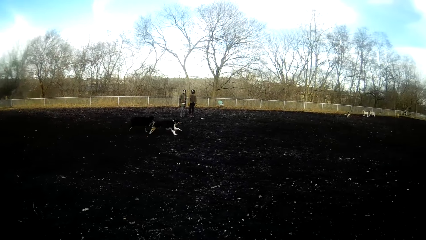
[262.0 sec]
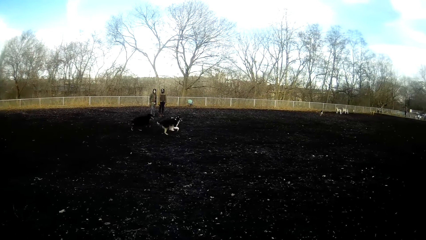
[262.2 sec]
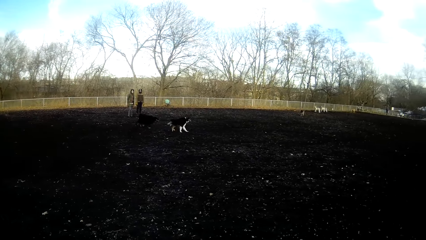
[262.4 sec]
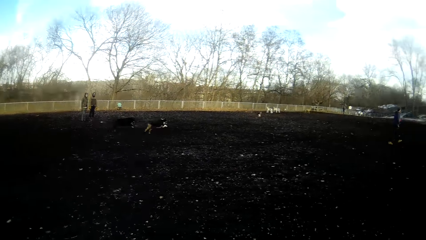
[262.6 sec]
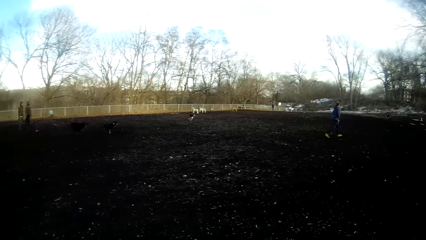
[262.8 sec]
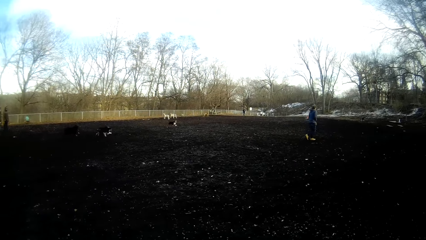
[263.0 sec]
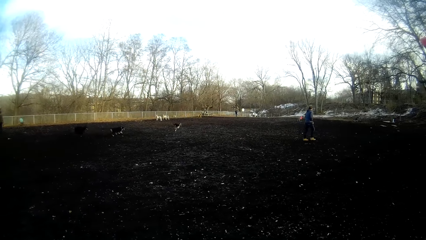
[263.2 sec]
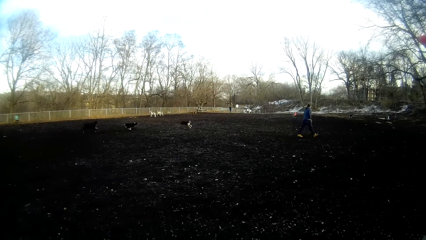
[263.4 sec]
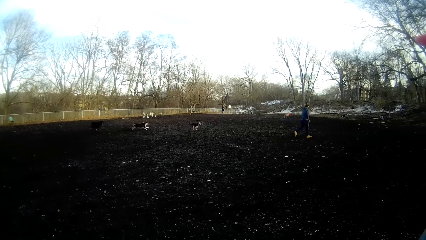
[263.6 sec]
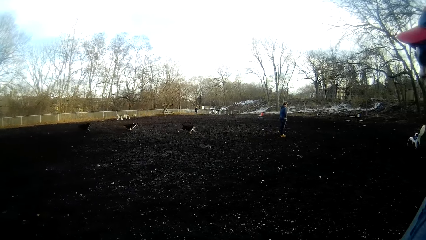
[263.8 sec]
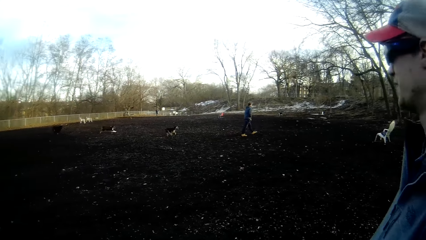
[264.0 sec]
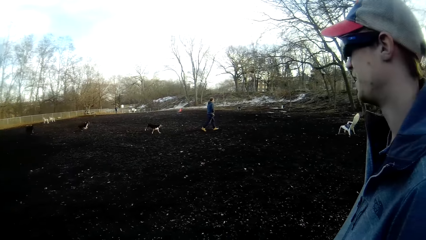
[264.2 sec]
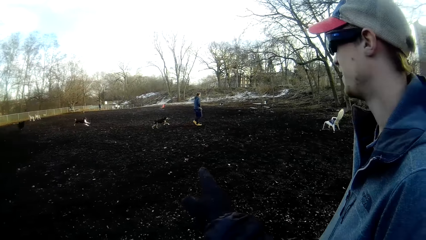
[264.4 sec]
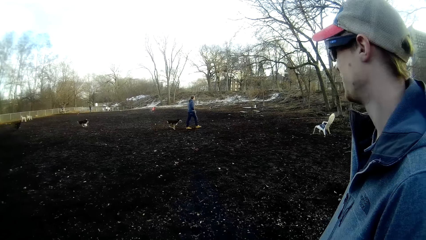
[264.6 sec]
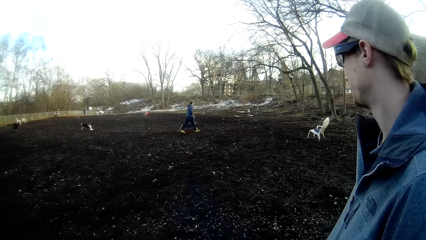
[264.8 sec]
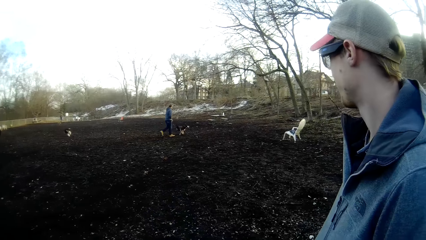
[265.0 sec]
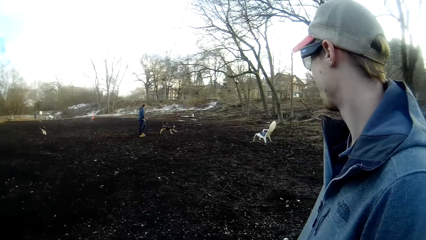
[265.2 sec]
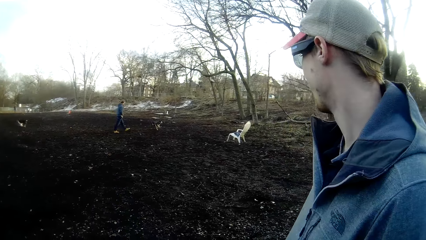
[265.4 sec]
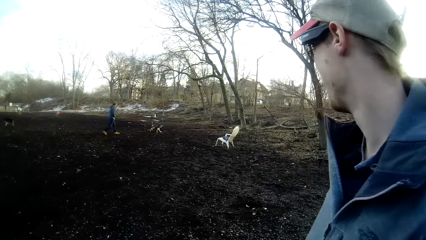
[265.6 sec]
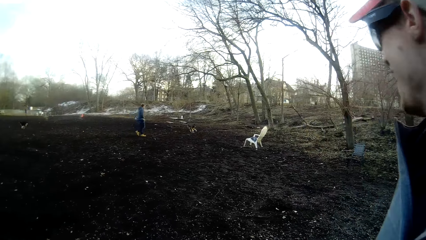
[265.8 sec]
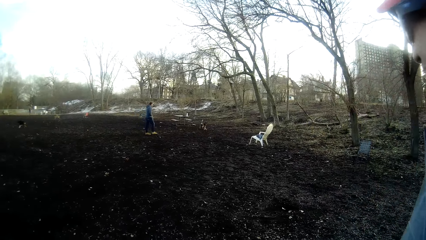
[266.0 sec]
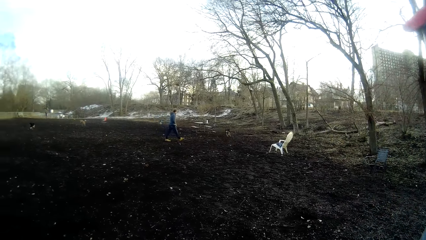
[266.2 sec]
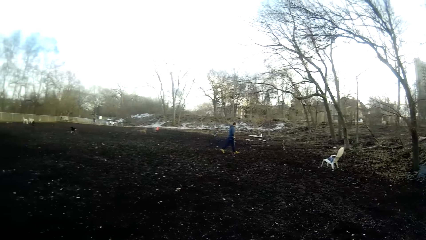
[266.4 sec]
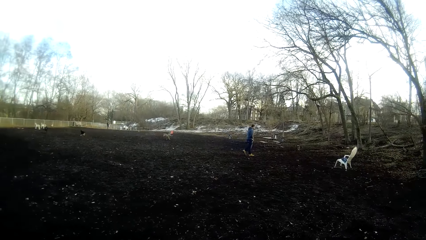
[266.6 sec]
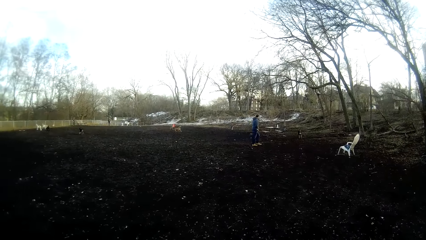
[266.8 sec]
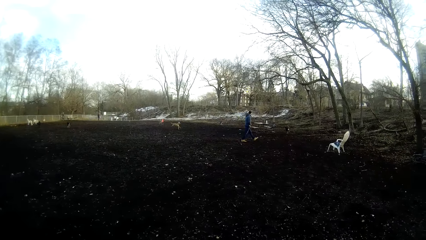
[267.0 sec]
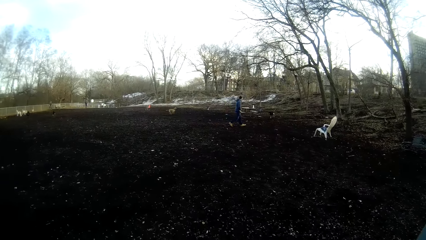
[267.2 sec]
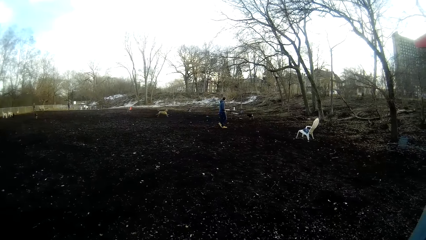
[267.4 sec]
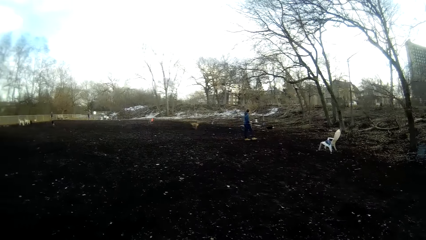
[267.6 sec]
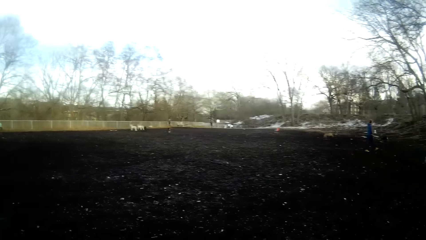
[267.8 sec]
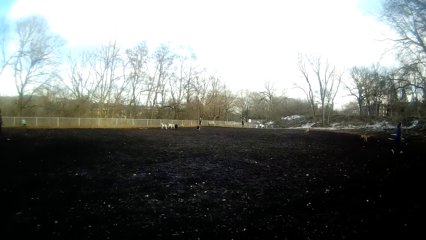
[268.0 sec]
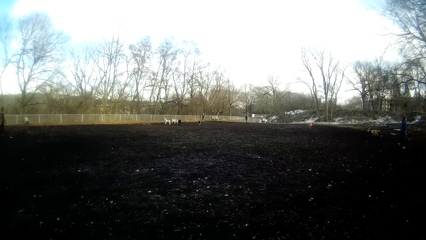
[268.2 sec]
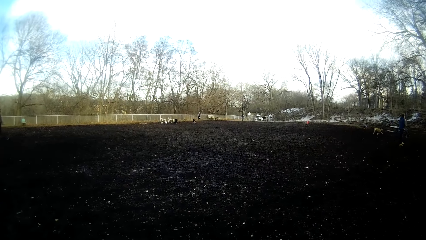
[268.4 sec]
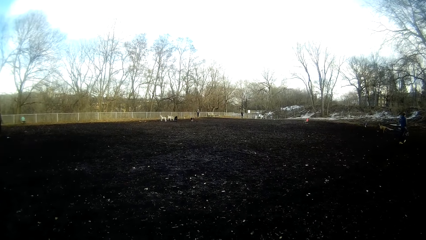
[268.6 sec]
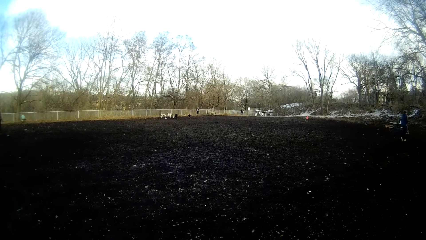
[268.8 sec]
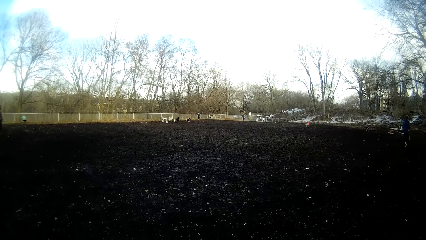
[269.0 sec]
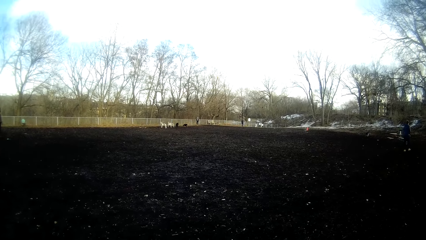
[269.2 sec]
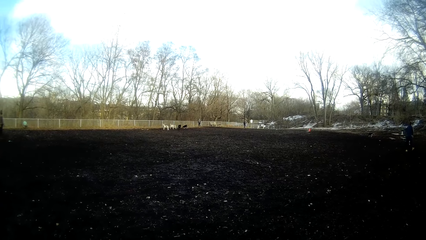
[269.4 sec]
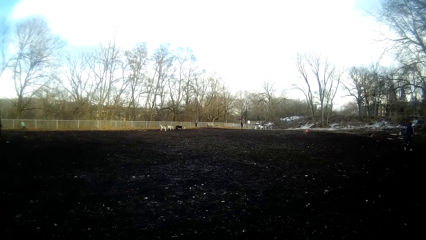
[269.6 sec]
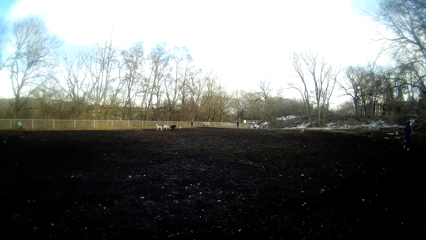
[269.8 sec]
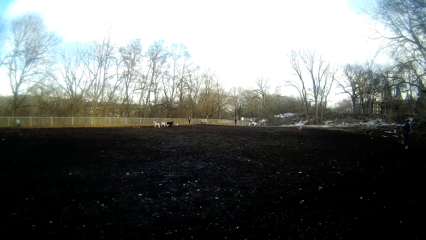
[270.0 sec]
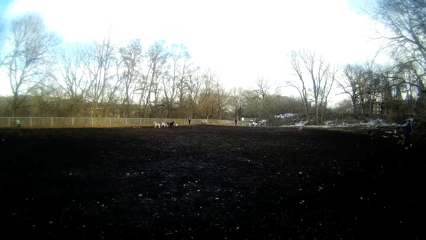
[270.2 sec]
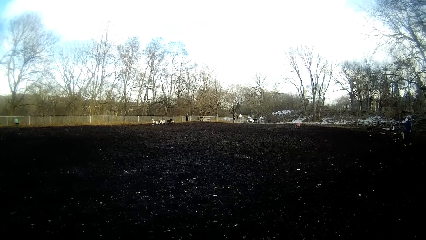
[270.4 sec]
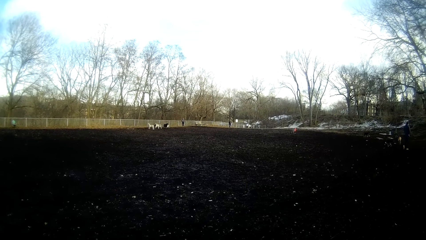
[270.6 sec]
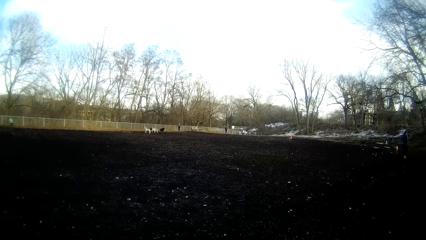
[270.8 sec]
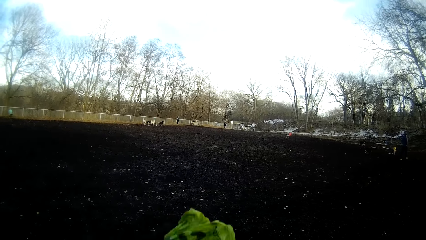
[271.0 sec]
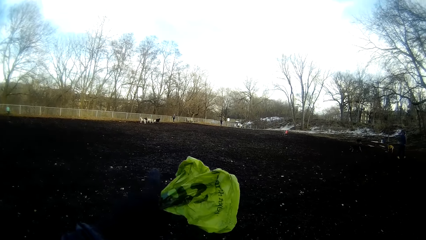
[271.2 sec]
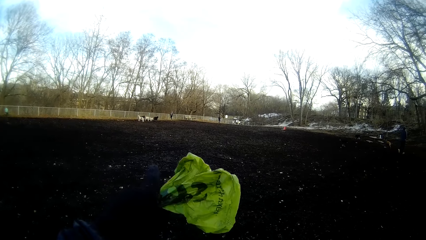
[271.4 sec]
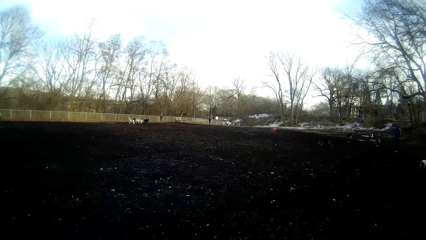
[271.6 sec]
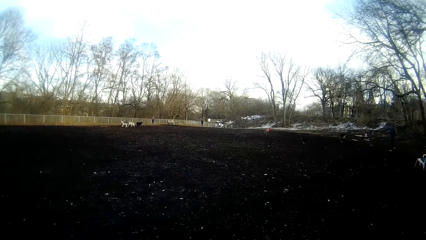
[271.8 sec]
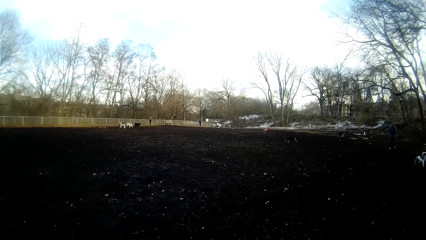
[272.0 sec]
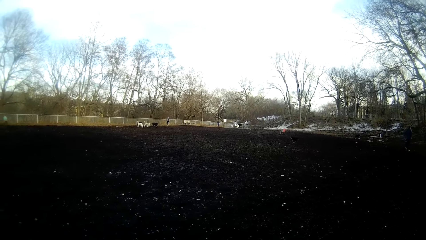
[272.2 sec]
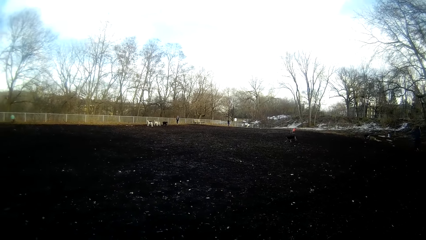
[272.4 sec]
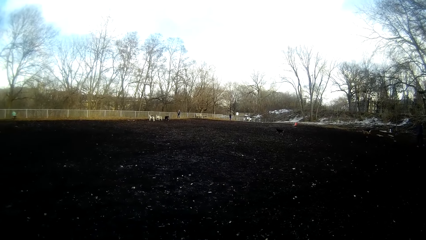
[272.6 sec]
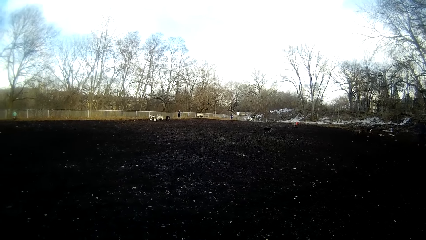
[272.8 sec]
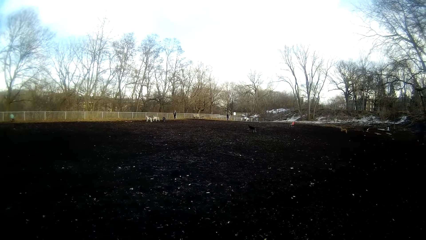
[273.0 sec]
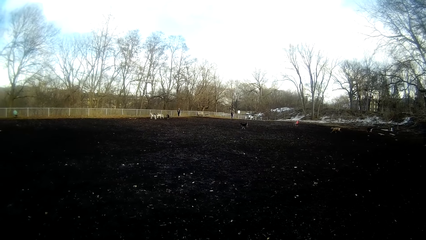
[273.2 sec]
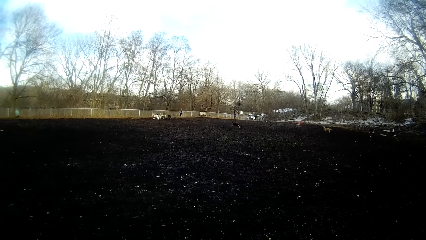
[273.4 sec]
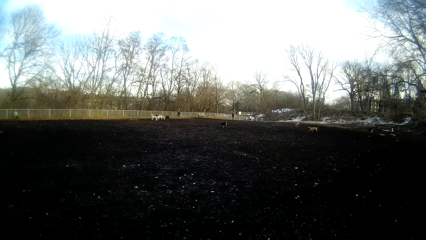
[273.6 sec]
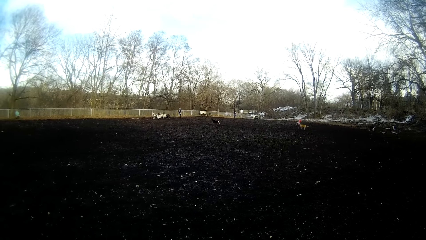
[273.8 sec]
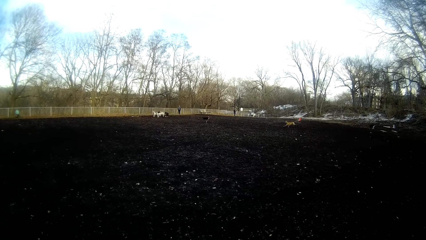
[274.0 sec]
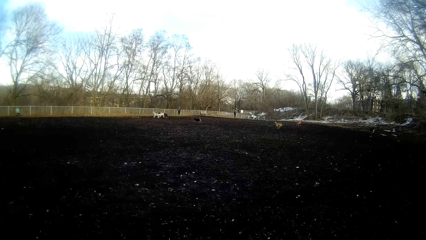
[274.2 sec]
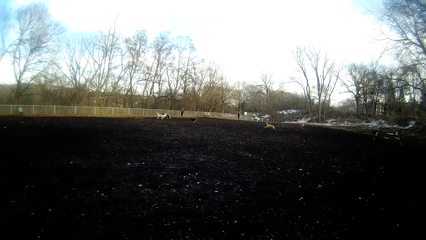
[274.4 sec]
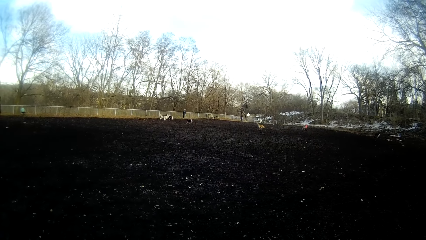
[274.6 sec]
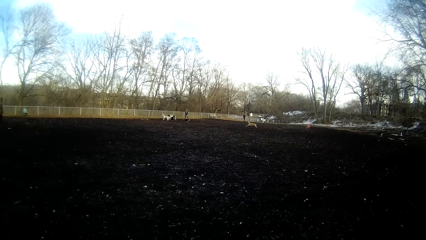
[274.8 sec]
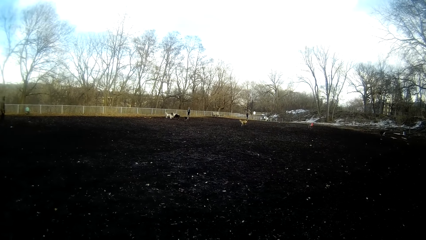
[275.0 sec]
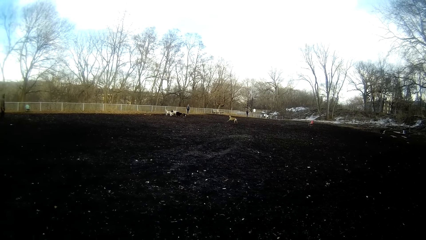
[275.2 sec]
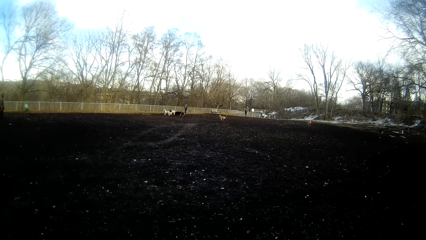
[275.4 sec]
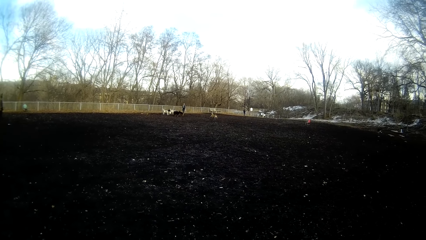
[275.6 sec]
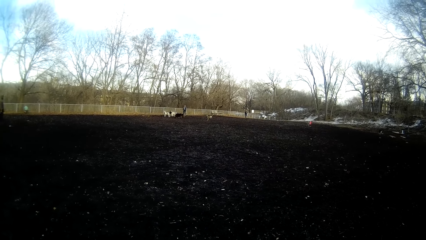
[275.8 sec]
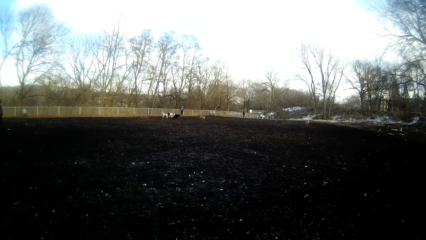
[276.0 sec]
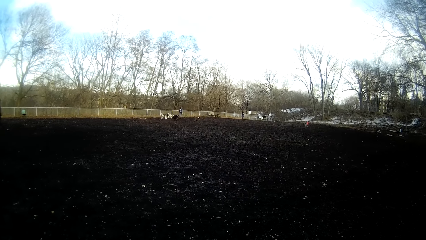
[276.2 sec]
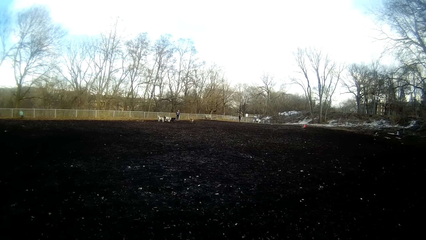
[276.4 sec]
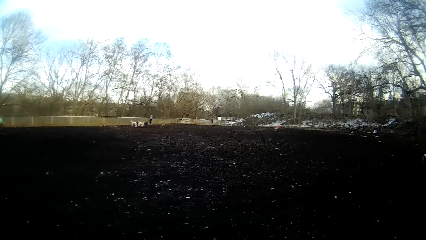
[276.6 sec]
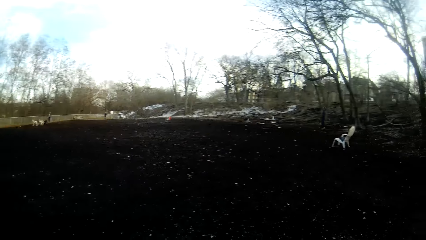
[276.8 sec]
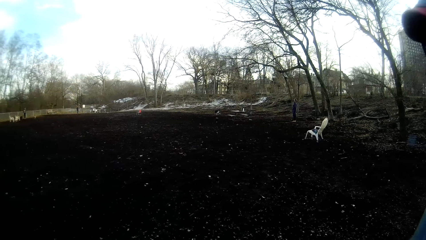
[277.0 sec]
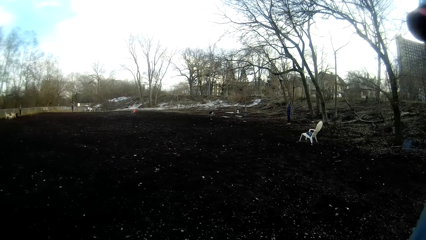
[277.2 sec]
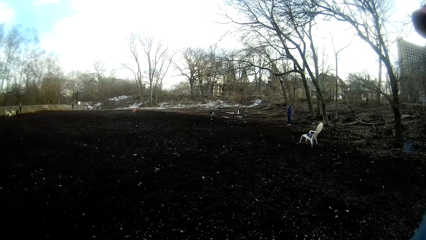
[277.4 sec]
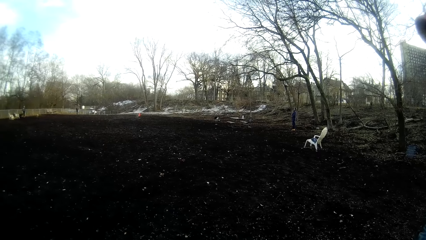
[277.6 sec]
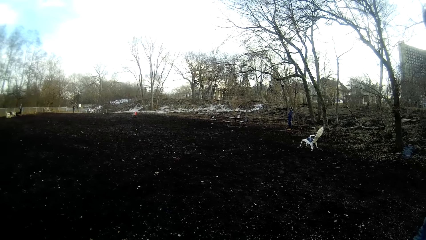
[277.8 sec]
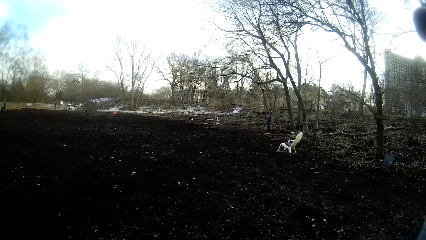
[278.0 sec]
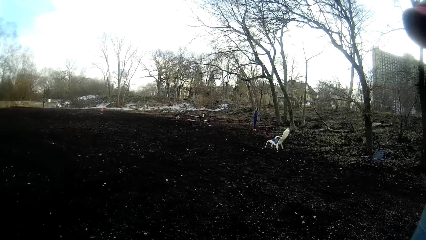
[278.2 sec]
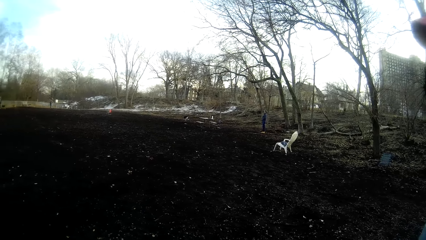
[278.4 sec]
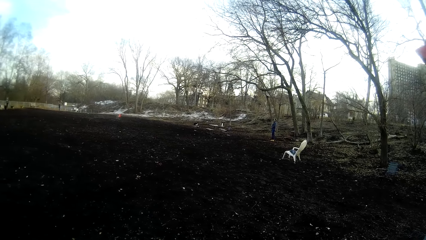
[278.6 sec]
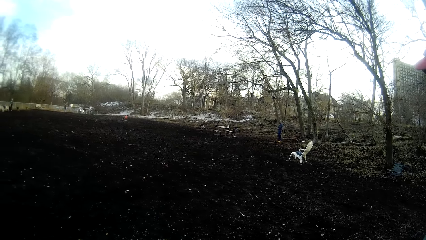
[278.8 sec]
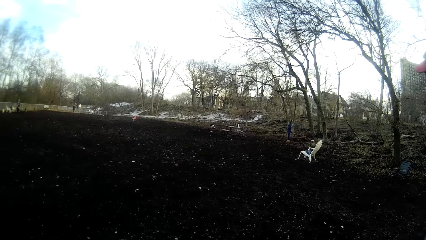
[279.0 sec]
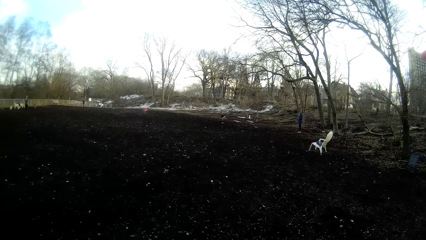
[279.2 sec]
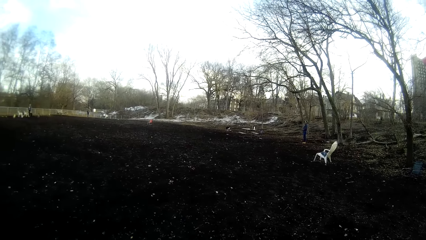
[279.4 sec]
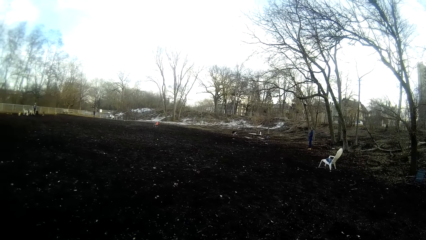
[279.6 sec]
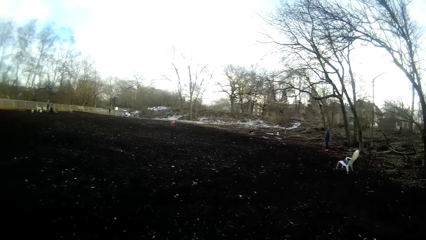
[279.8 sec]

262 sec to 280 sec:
The camera wearer talks to a person. He looks at the dogs. He points towards the field with his right hand, at the dogs. He looks at the dogs. He looks around.
